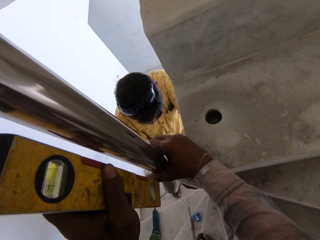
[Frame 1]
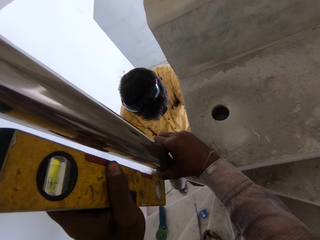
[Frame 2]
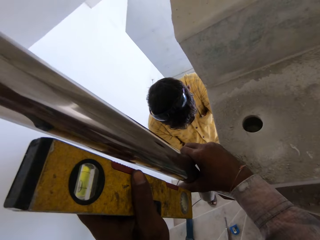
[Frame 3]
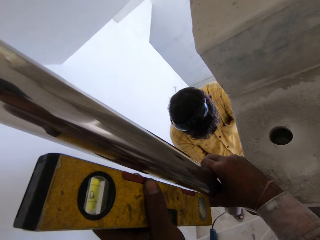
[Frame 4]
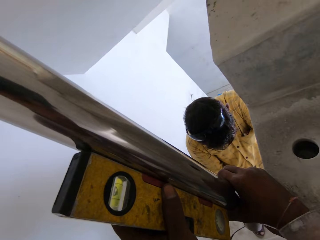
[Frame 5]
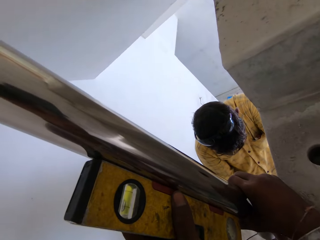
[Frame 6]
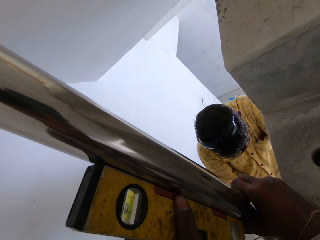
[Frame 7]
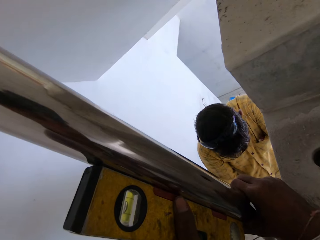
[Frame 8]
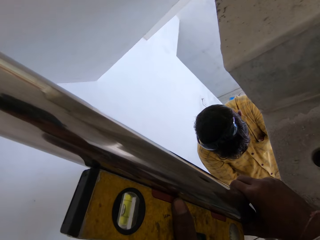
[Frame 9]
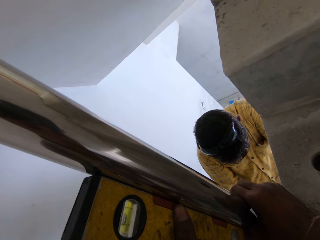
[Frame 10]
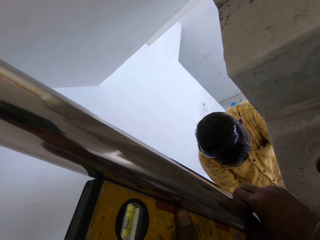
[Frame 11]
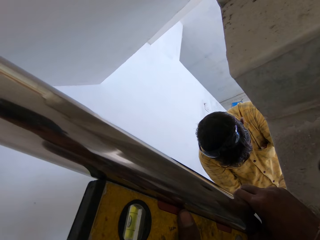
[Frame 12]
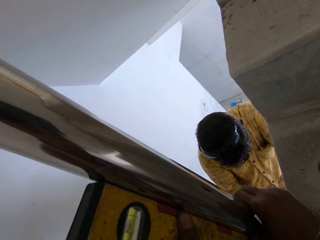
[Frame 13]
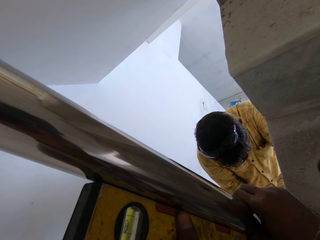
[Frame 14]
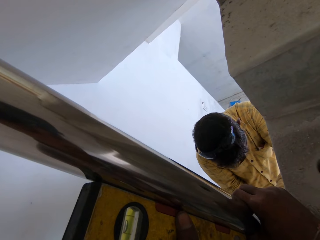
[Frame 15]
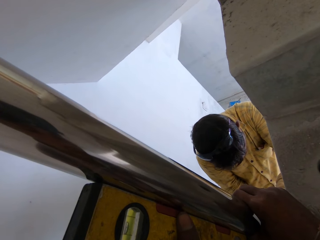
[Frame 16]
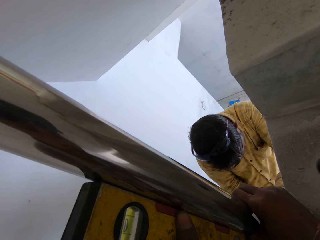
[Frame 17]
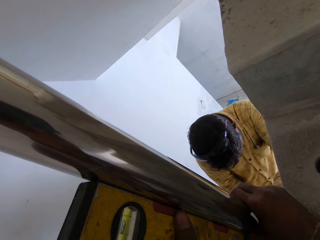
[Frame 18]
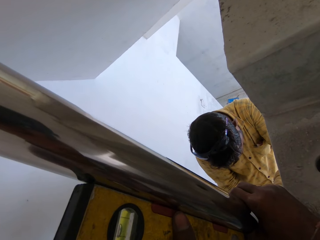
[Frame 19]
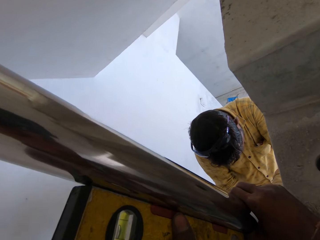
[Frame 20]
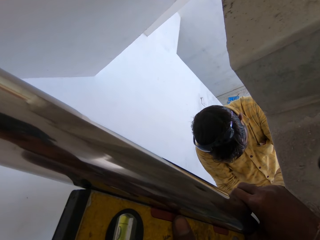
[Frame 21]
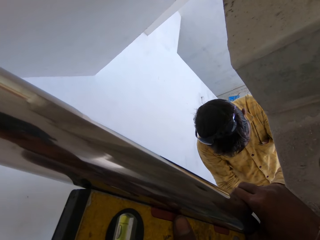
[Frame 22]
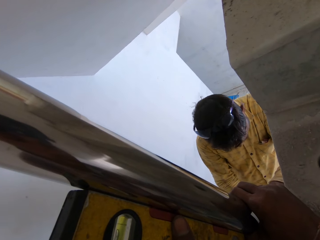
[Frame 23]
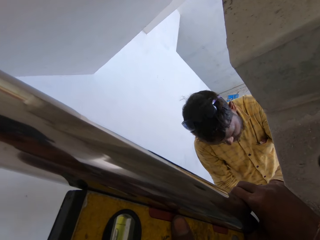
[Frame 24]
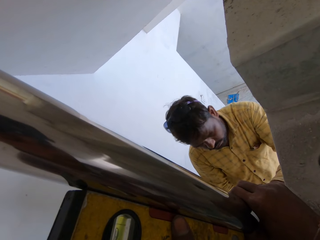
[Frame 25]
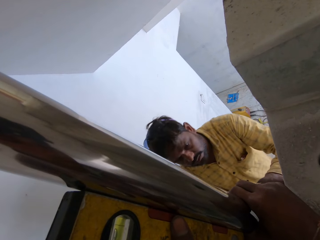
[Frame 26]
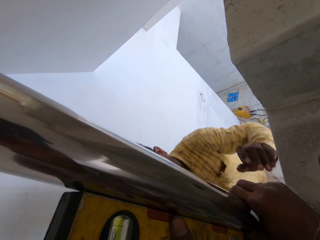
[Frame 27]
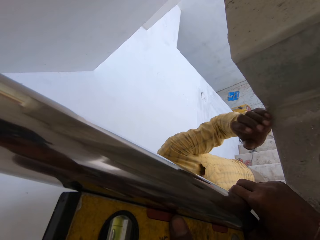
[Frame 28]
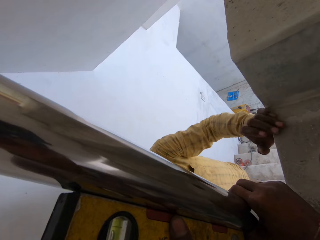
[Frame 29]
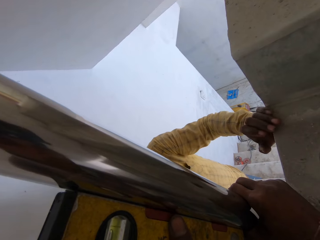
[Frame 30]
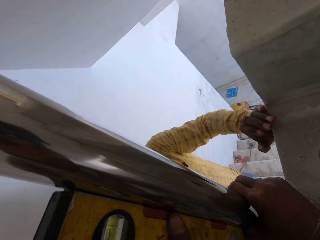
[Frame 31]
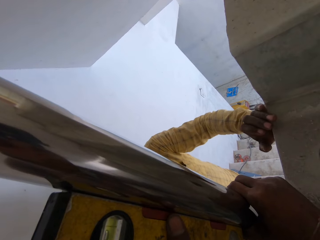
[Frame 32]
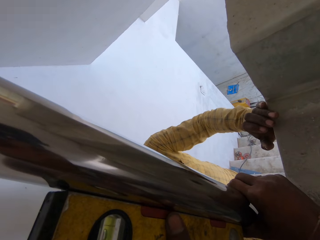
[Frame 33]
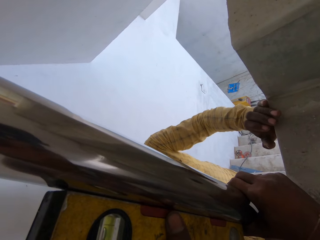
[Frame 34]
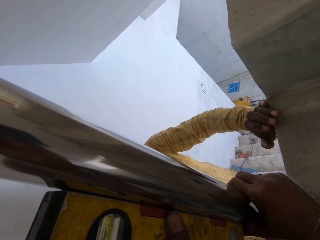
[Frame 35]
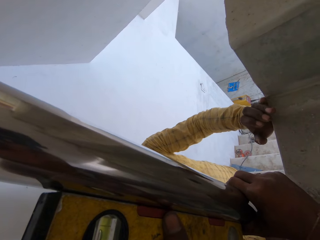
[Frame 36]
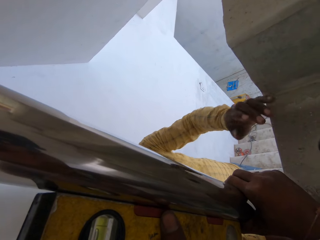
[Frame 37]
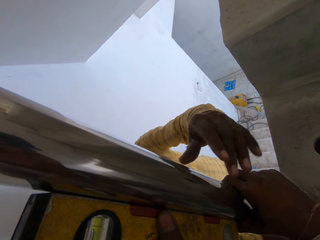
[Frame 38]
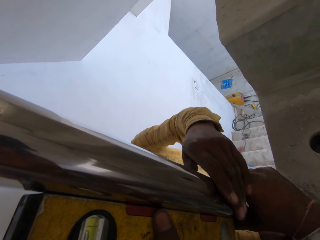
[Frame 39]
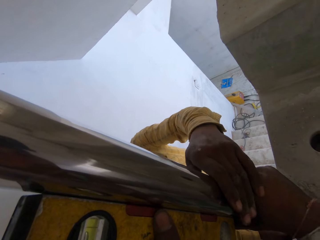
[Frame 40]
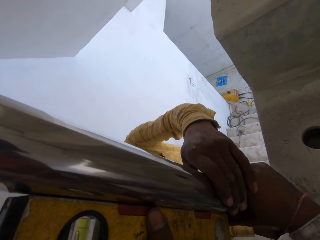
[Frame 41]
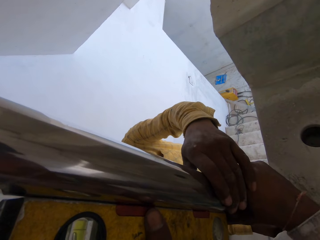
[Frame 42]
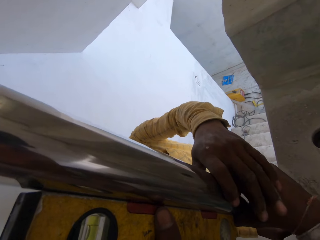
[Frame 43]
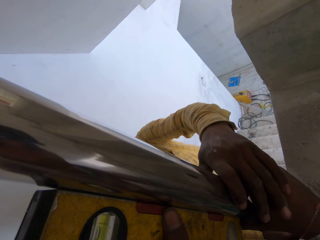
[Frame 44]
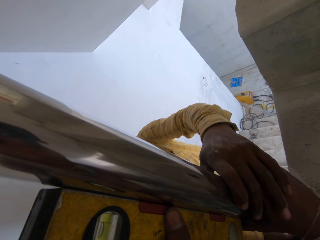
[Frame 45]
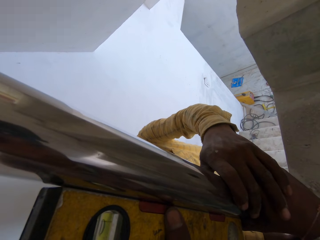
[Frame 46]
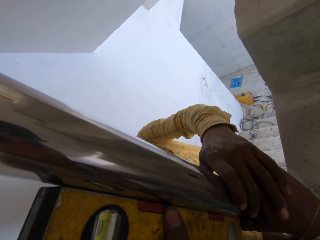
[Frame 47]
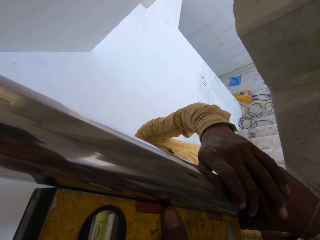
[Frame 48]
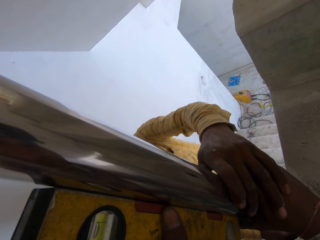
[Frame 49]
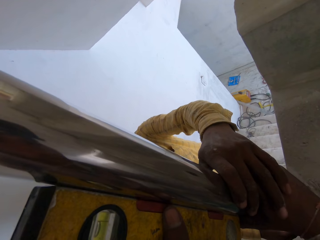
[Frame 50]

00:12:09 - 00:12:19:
The camera wearer measures the metal.

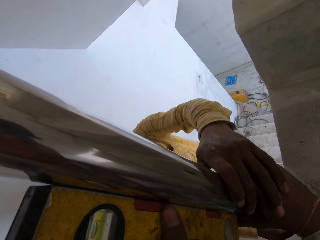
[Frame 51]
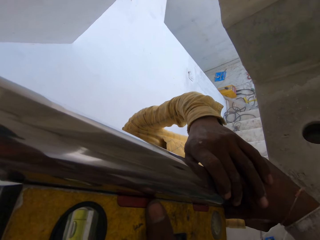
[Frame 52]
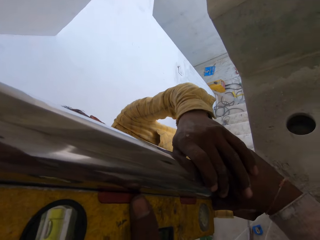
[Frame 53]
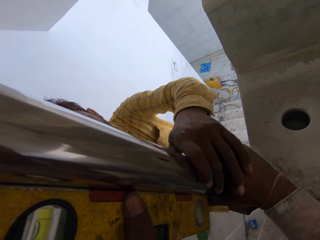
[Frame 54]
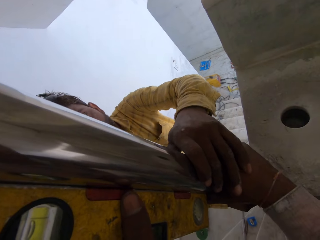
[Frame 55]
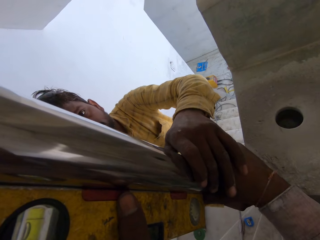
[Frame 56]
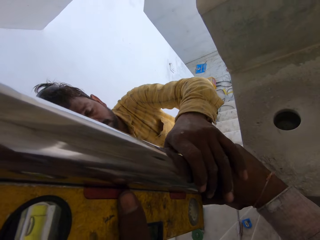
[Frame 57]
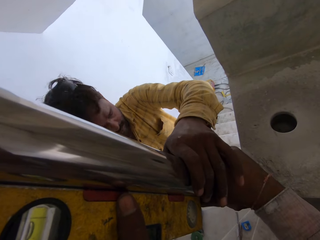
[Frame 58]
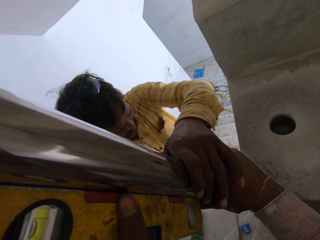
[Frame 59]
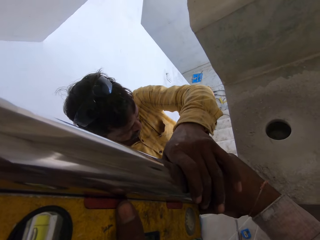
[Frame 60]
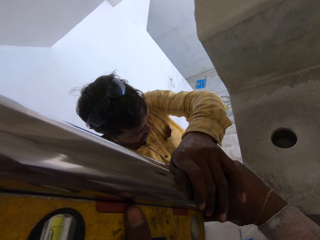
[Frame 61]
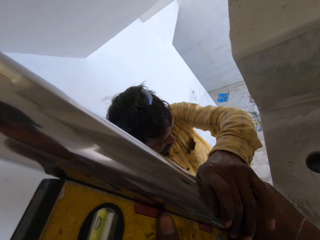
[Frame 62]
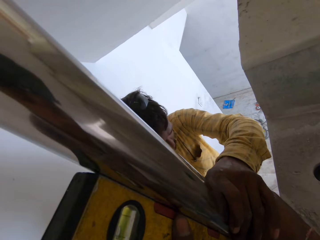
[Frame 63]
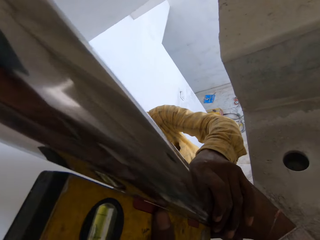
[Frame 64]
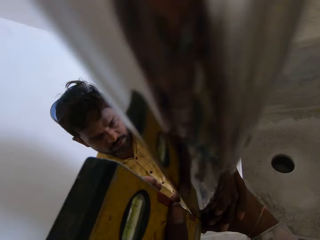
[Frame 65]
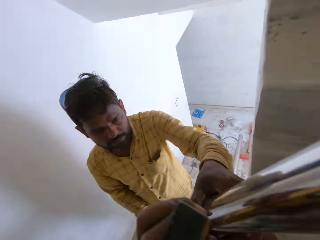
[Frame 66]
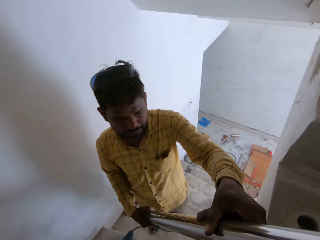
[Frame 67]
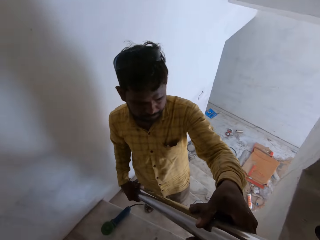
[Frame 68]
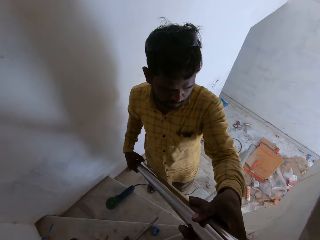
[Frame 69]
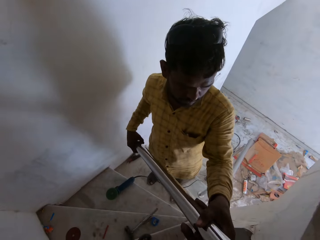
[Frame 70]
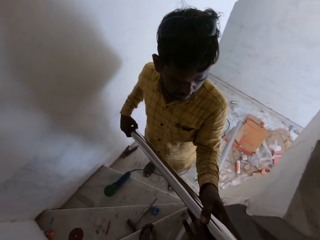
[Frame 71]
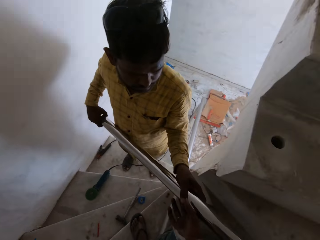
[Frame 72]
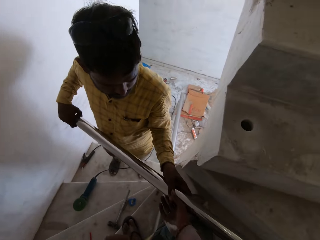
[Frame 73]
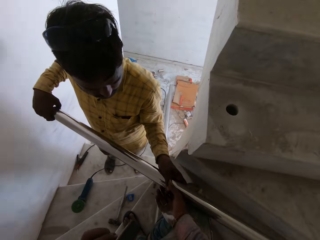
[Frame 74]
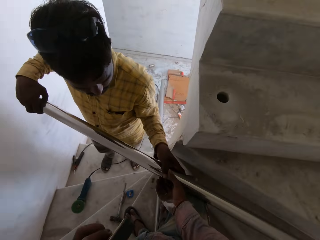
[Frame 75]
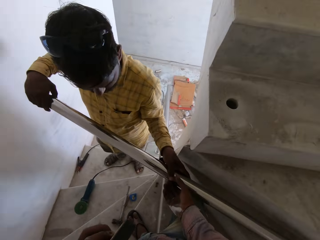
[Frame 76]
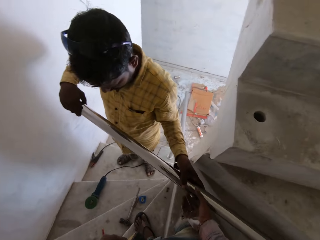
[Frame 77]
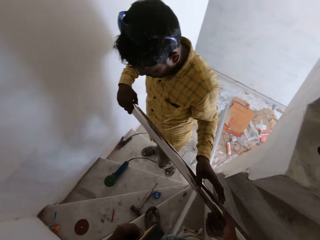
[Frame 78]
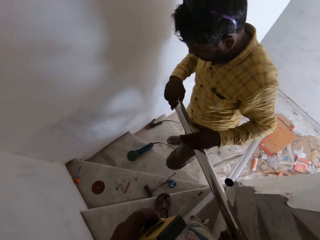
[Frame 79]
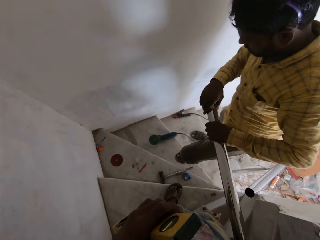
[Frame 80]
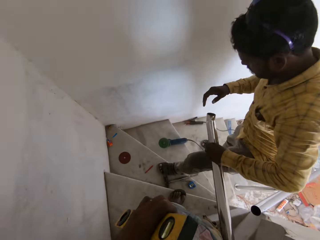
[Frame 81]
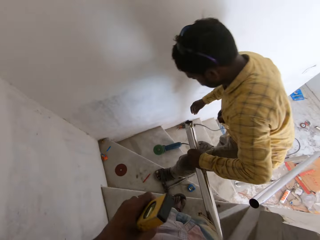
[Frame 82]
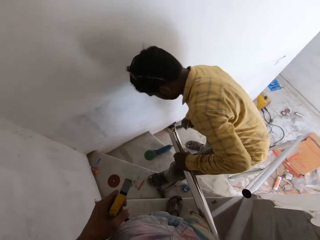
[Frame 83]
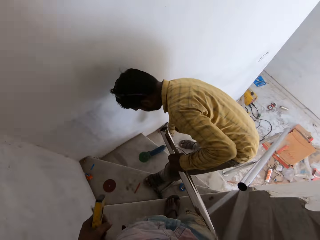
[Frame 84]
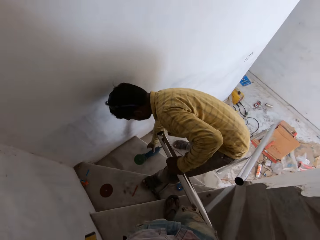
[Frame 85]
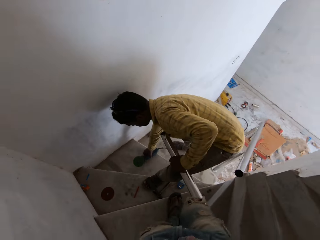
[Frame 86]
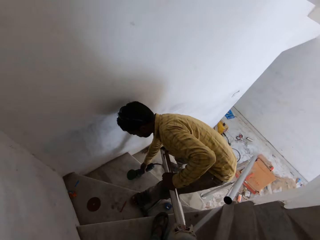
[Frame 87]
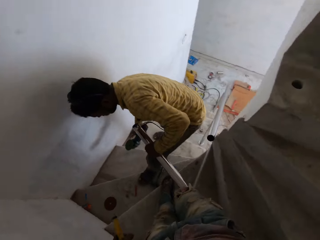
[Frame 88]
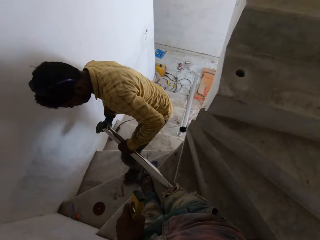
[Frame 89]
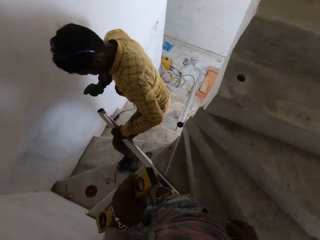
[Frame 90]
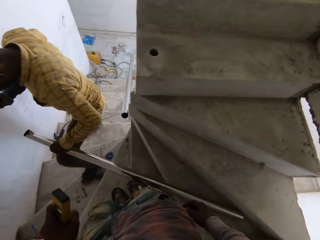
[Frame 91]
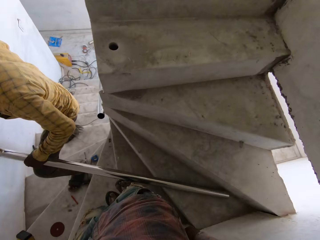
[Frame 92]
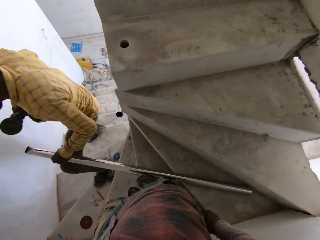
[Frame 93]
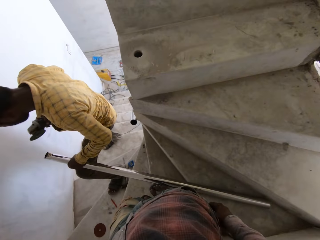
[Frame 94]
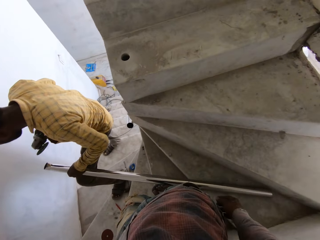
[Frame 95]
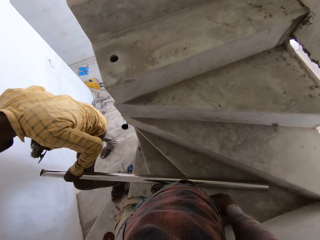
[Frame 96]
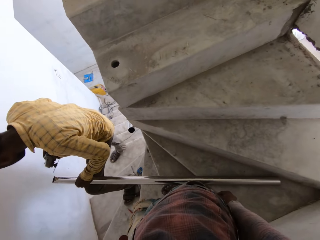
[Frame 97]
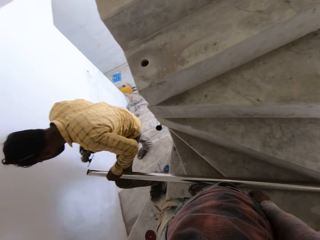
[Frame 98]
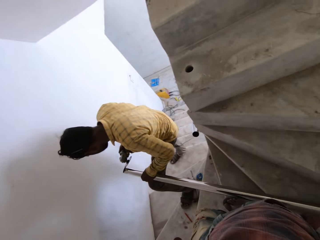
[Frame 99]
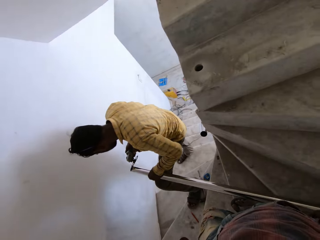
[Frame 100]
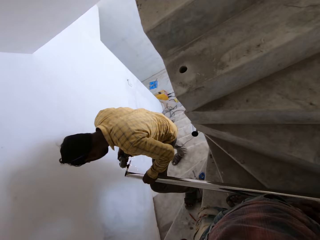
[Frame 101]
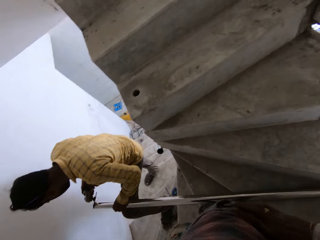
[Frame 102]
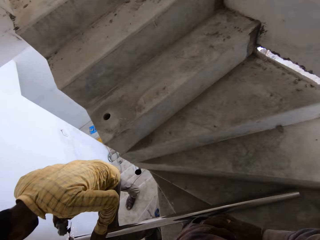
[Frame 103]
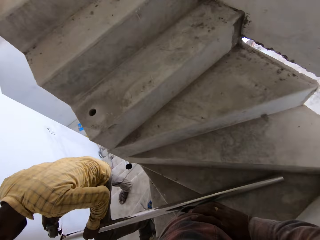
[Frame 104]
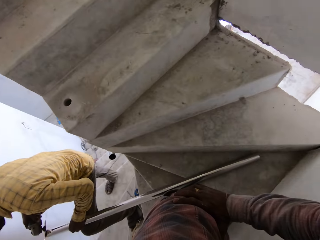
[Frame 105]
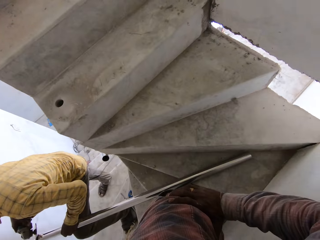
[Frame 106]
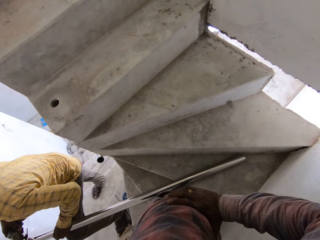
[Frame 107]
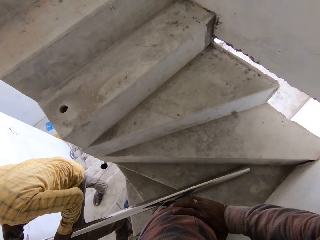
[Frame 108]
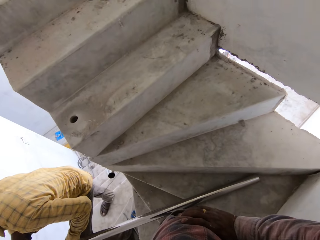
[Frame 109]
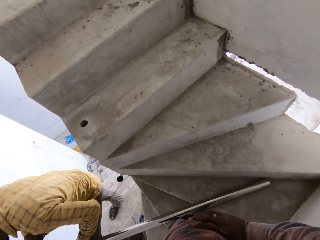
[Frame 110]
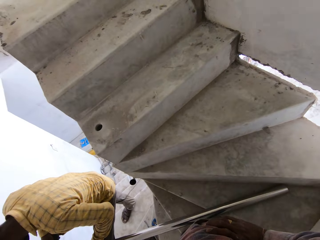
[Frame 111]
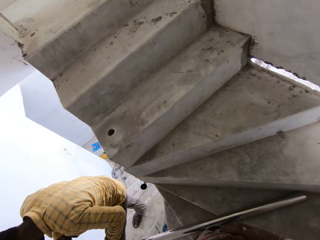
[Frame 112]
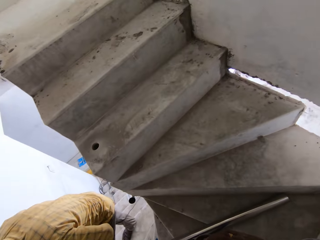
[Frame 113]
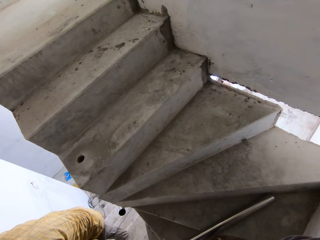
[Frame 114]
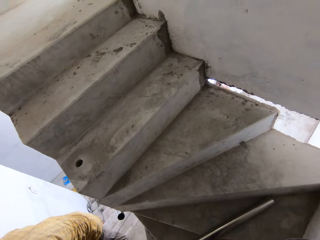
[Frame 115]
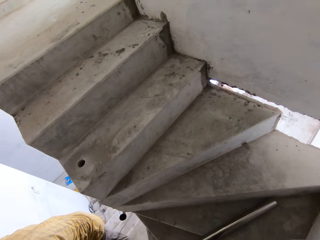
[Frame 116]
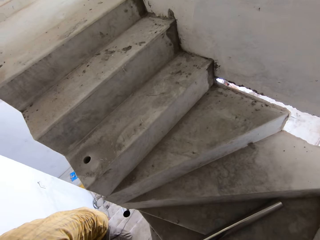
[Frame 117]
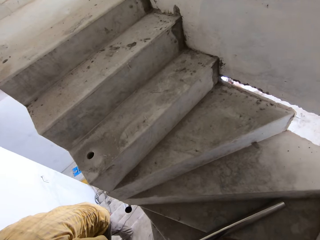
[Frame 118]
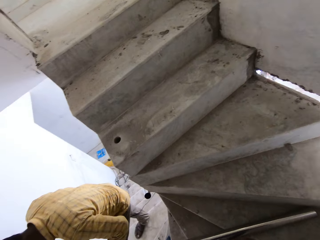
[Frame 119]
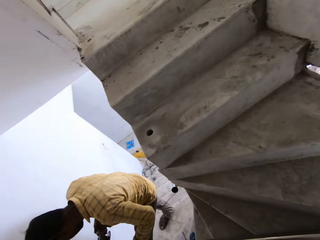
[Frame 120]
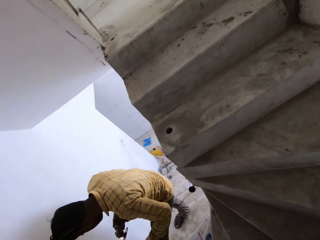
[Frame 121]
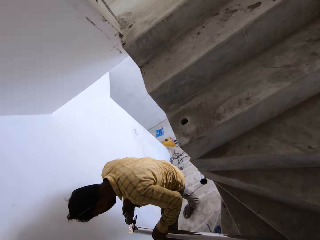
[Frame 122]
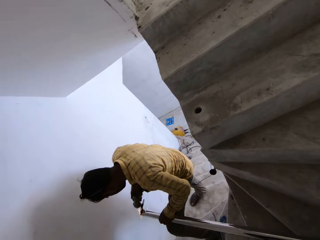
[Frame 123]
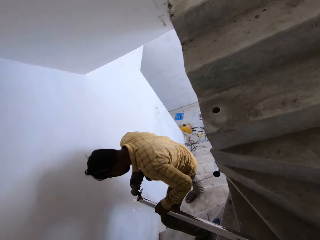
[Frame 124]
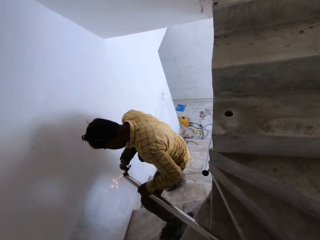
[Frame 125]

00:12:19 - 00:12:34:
The man picks the stair rail from the staircase with his hands. The man pulls off the metal. The man drops the stair rail on the staircase with his hands. The man picks the smoothening machine from the staircase with his right hand. The man smoothens the stair rail in his left hand with the smoothening machine in his right hand.
